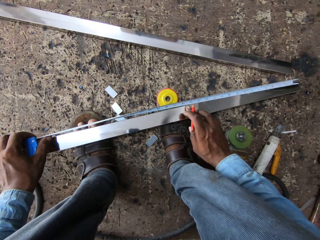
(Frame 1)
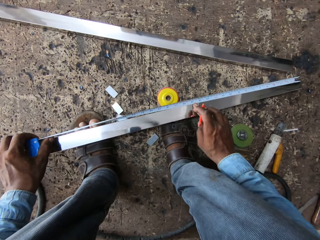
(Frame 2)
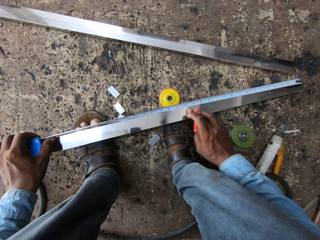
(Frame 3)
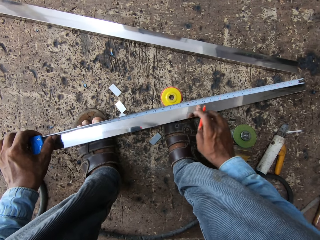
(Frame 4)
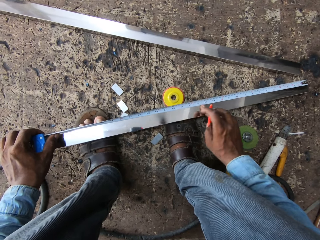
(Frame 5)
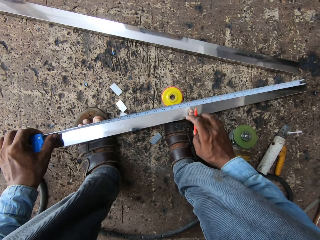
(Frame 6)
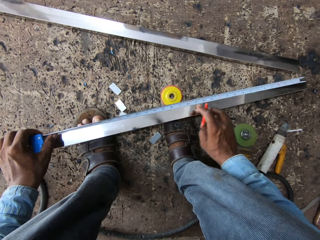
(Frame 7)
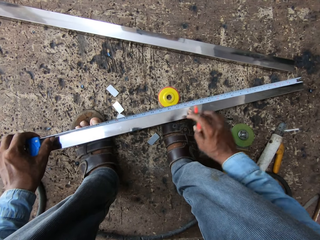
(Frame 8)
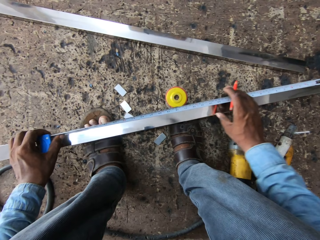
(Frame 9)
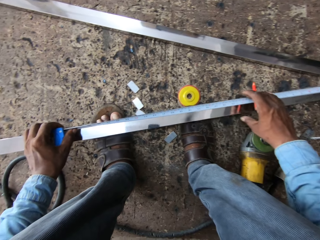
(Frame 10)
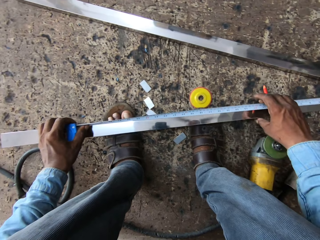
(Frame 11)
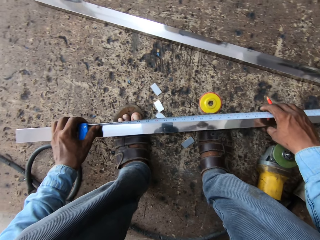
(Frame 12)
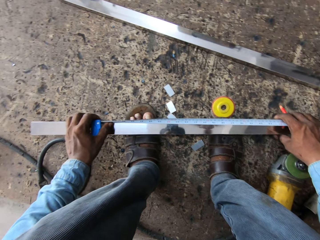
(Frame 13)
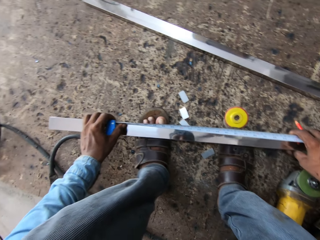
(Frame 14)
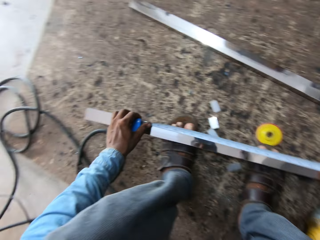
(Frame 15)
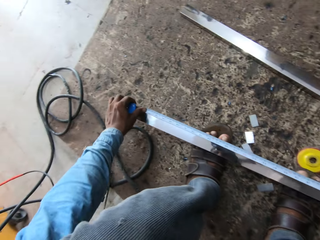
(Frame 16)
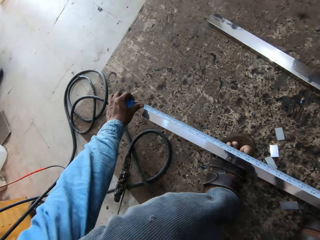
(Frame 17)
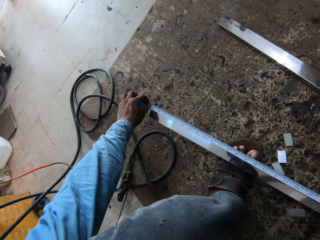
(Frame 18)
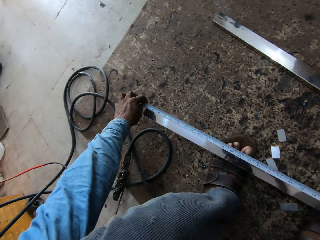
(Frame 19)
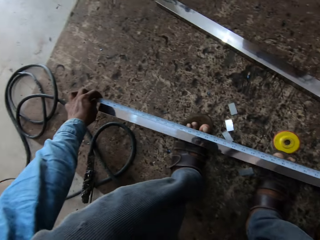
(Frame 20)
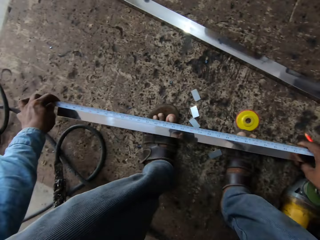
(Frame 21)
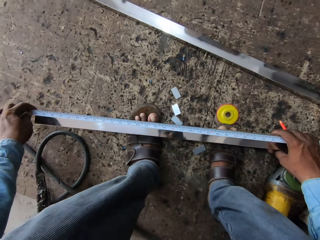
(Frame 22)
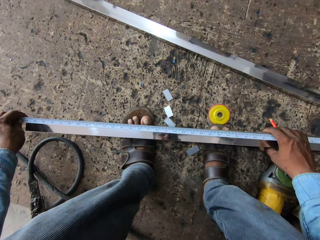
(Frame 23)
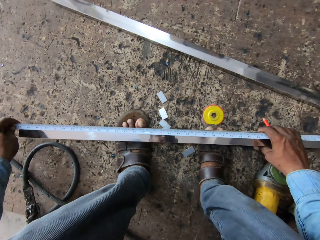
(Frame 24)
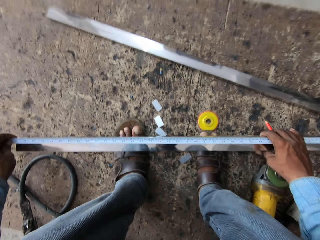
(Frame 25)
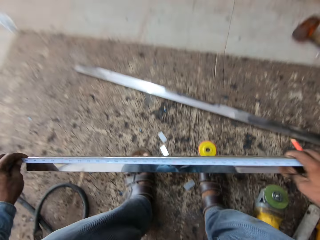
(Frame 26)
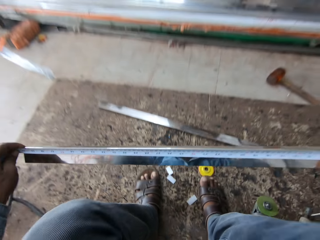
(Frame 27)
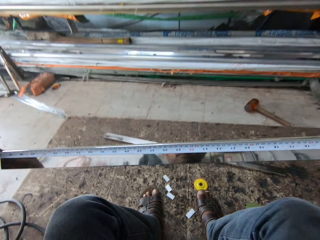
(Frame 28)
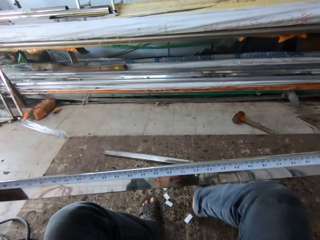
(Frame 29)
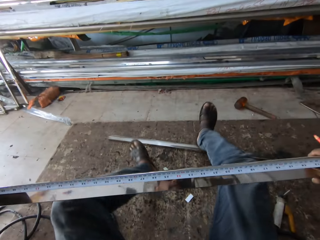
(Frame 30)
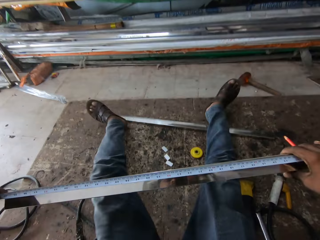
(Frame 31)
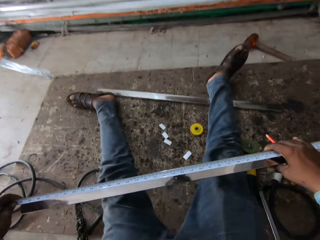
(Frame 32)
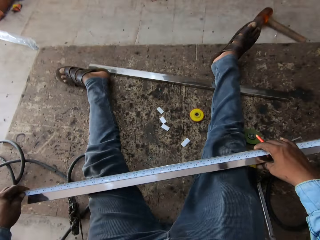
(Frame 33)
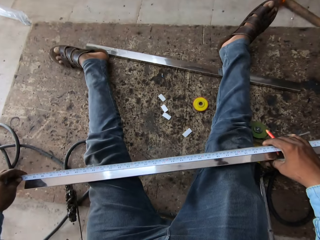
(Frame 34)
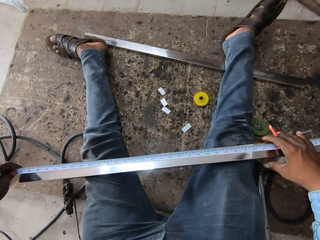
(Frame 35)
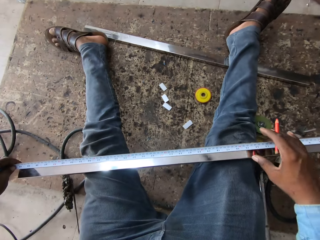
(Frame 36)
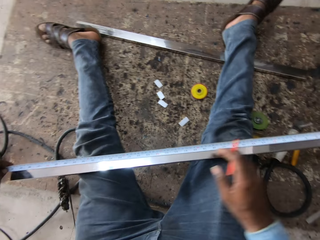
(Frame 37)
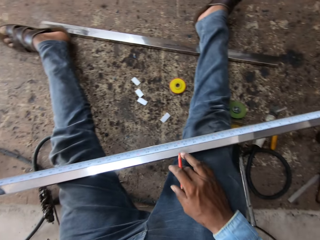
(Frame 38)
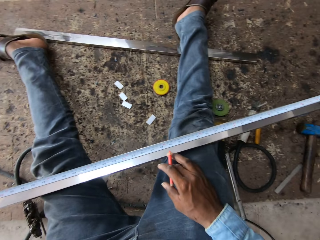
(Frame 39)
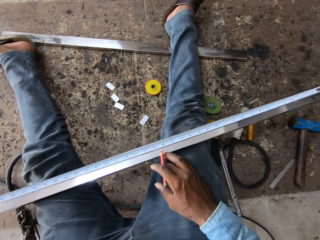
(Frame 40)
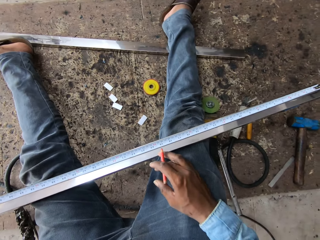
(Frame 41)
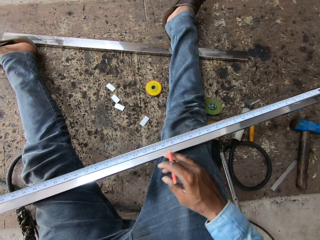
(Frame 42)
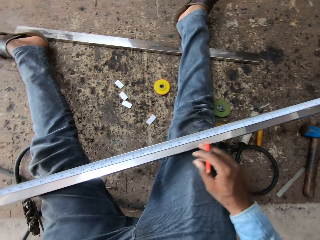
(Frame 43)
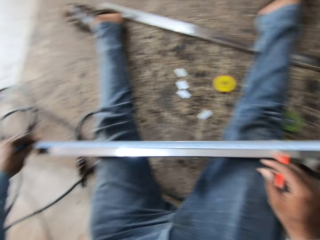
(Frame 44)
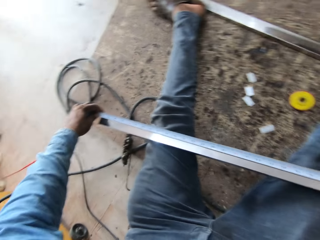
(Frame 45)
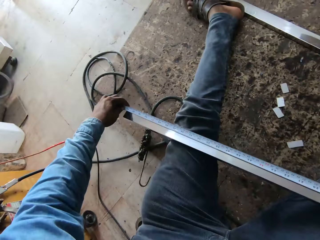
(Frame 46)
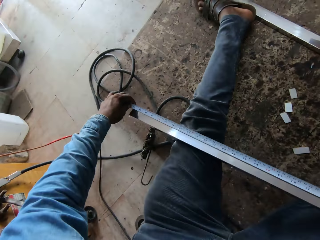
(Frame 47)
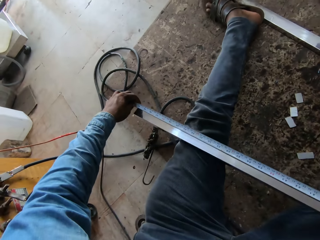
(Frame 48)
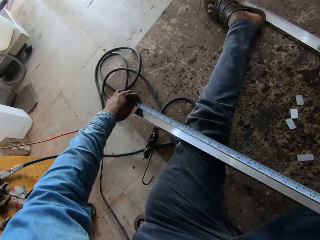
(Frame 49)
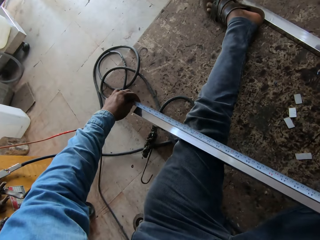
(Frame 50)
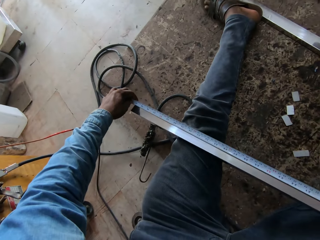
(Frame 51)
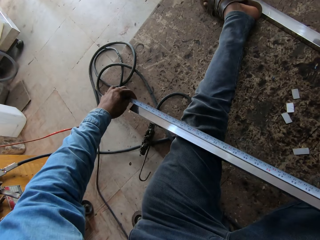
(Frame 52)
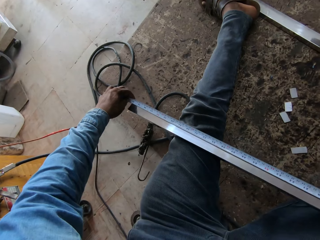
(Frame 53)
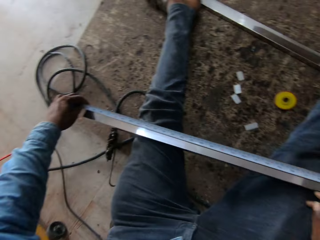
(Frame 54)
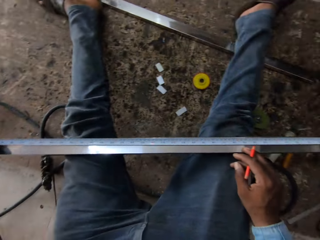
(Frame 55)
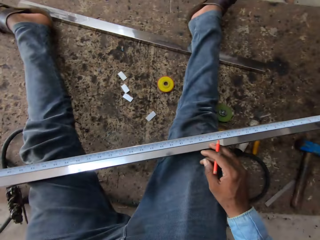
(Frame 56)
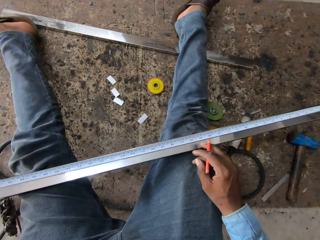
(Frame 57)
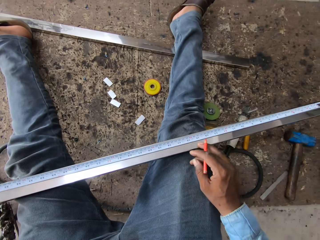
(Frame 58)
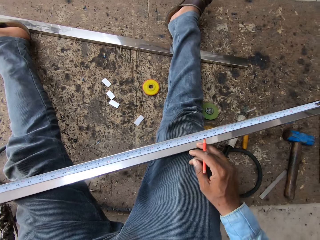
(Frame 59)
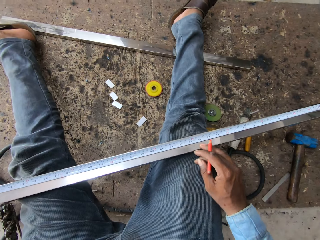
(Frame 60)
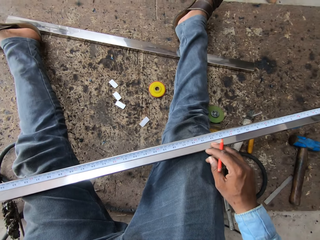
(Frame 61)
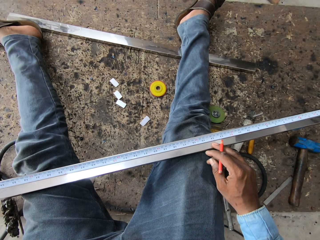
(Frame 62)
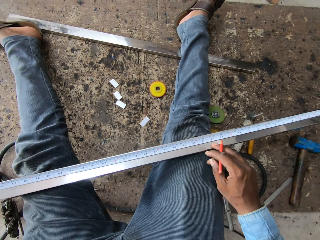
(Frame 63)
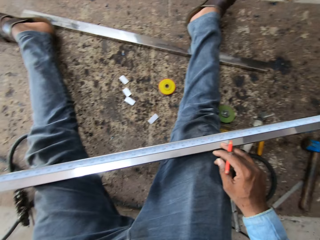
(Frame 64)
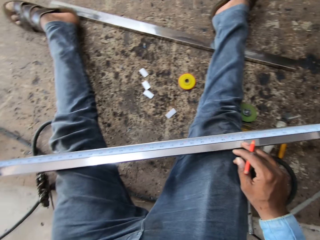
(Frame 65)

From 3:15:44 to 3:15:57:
The camera wearer holds the metal rod. He measures the metal rod, holds the metal rod, and puts the metal rod on his knees. He talks. He looks at the tape measure.

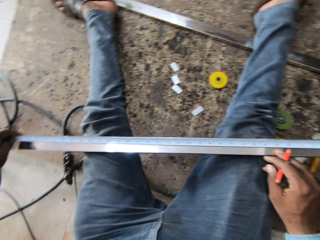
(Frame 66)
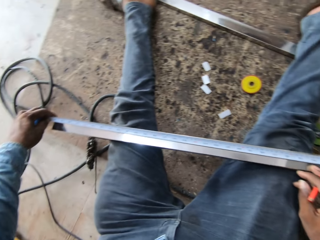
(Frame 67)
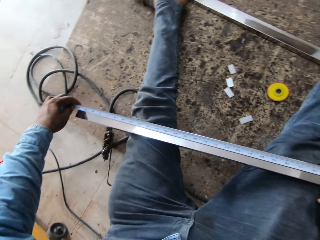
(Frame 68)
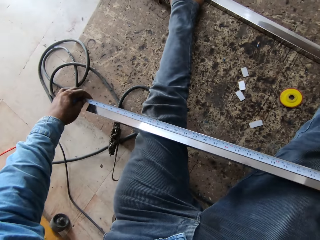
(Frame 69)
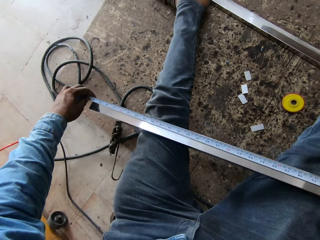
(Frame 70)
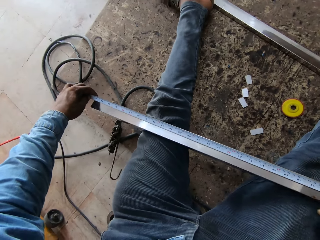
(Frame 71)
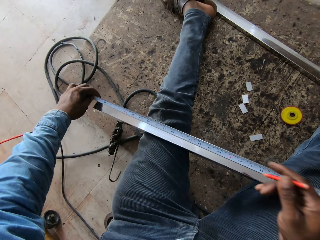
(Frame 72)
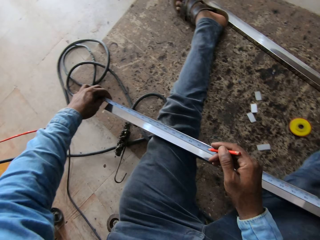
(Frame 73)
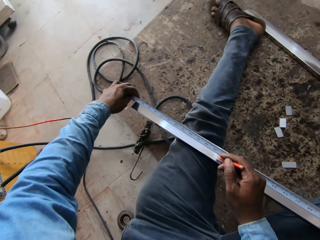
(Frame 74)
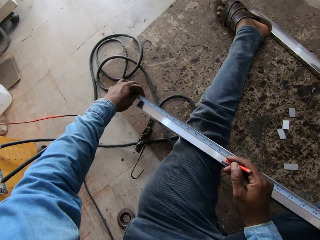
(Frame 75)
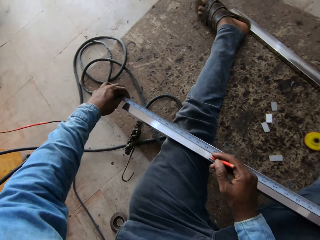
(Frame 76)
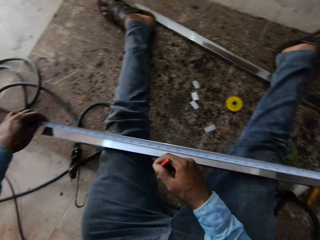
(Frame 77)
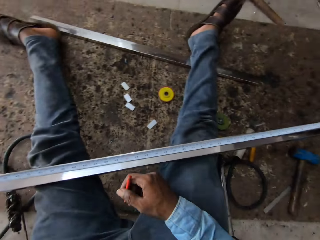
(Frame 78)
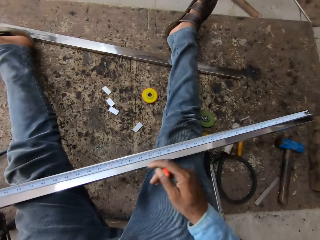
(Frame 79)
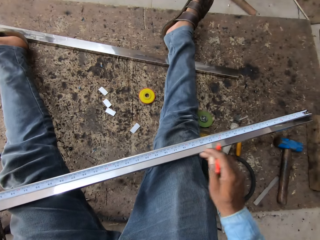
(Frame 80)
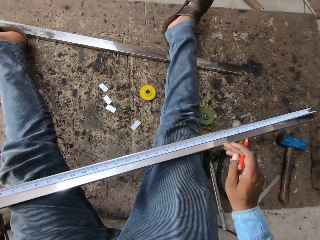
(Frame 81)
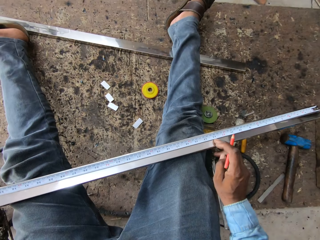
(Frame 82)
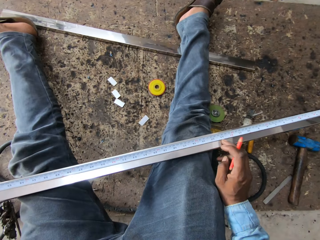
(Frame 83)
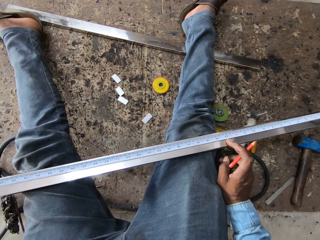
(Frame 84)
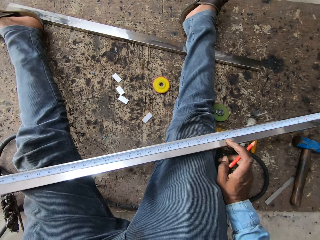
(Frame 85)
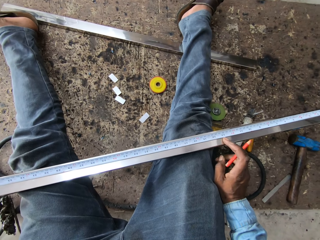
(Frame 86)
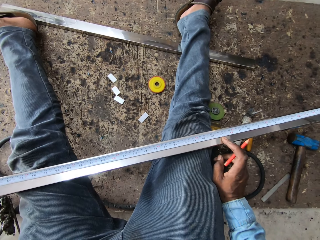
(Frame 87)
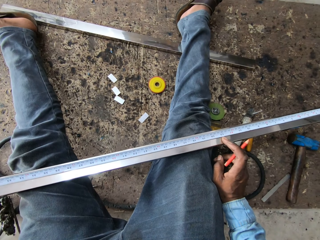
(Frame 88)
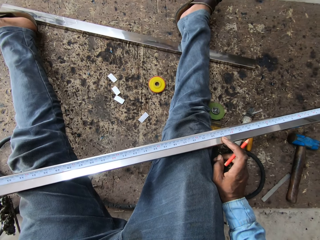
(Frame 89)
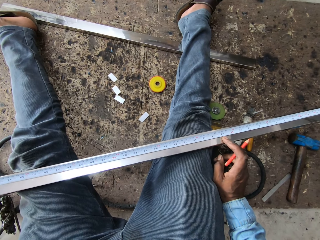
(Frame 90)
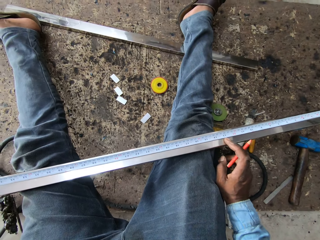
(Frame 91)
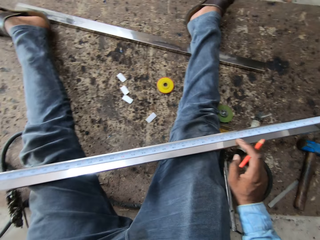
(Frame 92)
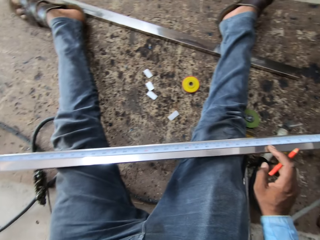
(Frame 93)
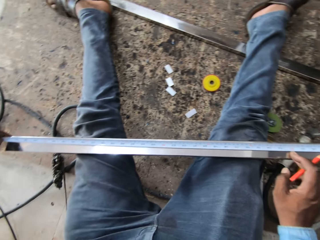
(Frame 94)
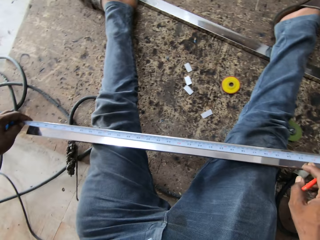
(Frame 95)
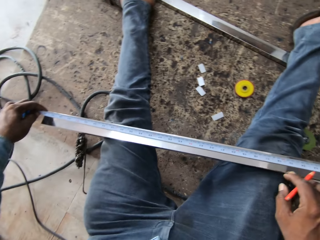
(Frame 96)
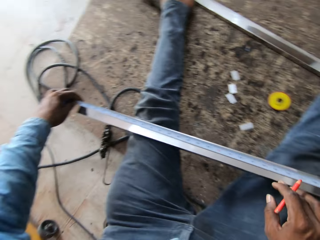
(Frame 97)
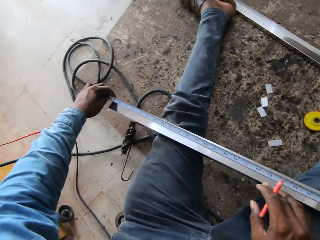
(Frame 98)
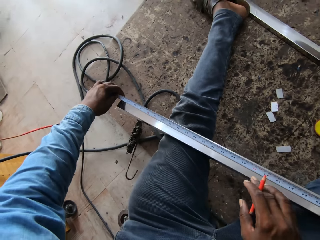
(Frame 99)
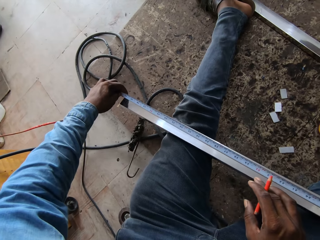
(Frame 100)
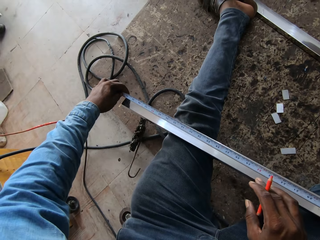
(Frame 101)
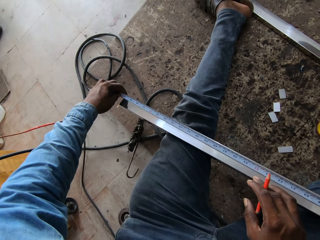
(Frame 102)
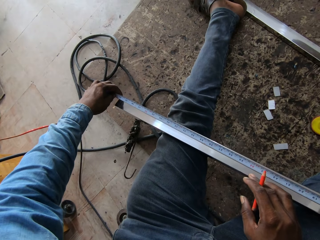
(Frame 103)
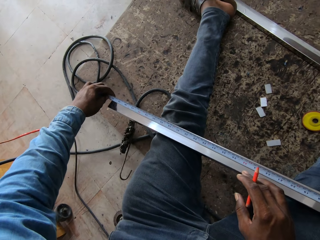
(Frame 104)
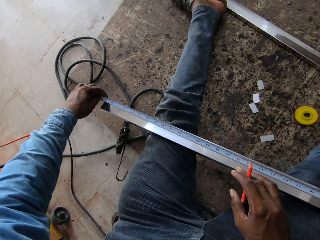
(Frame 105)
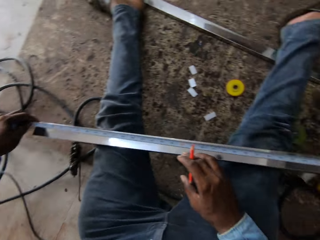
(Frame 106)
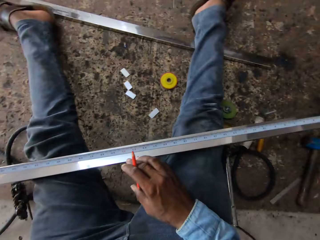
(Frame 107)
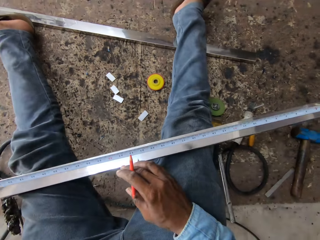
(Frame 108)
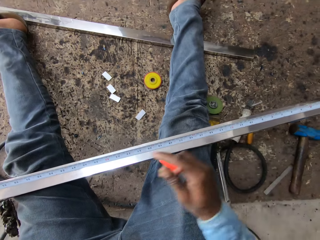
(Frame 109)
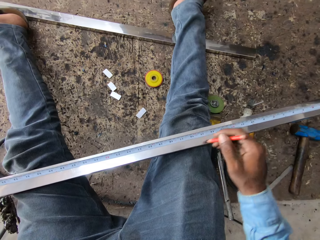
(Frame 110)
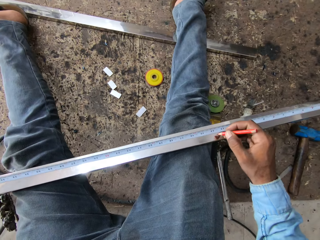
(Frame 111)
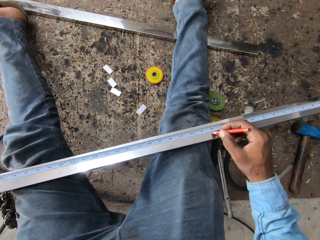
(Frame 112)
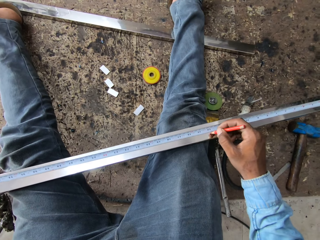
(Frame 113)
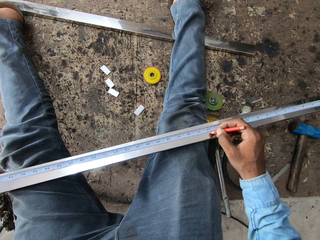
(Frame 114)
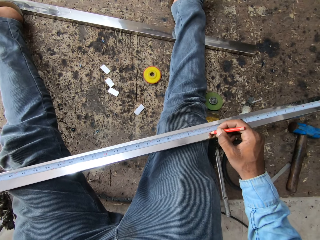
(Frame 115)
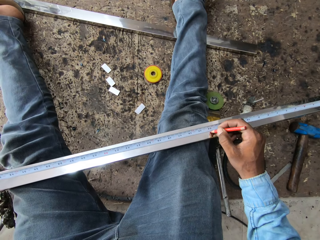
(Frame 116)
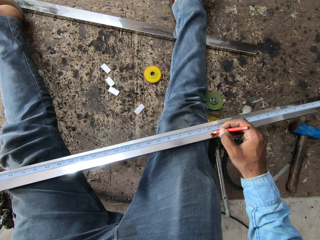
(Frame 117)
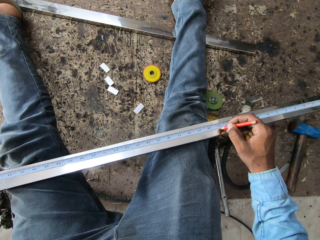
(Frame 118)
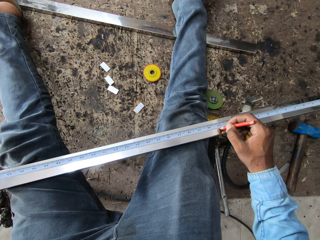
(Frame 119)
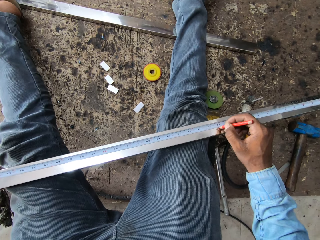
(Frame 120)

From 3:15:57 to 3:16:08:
The camera wearer holds the metal rod with his finger.
